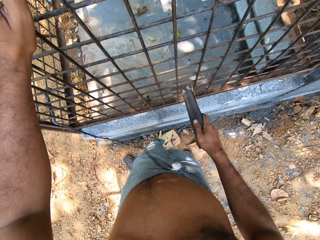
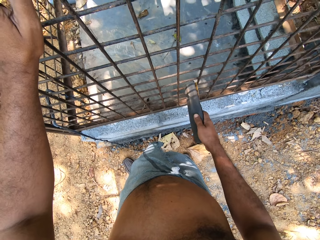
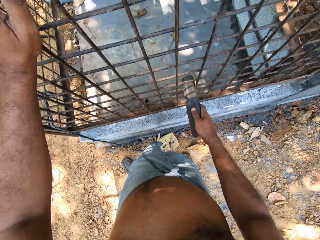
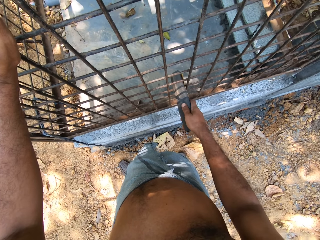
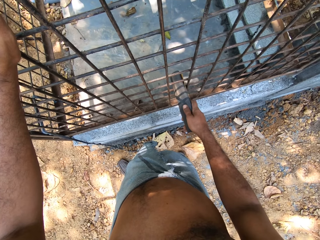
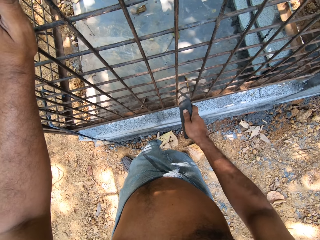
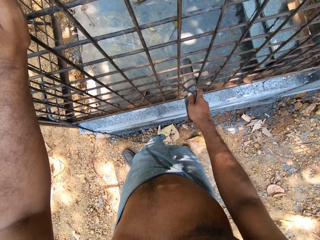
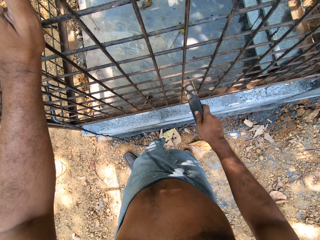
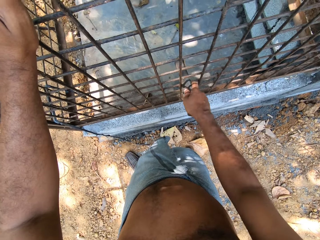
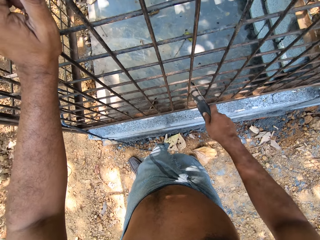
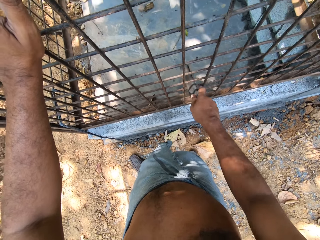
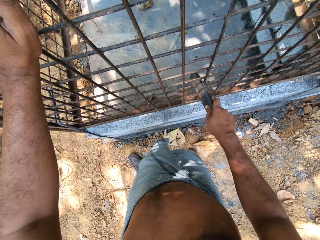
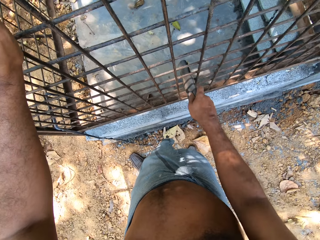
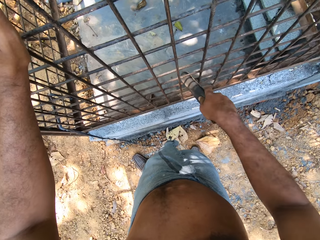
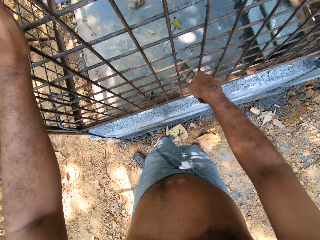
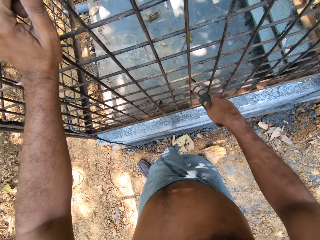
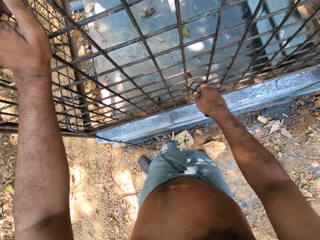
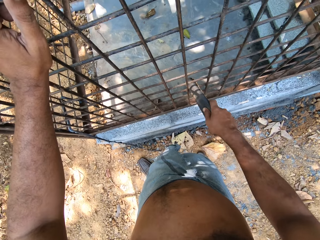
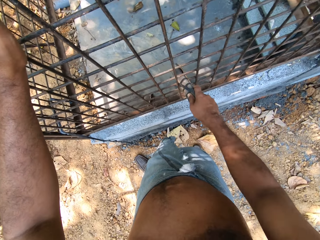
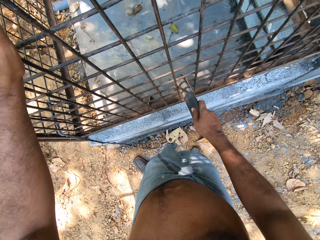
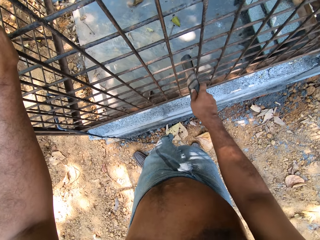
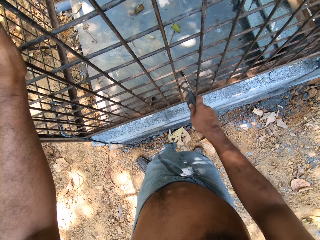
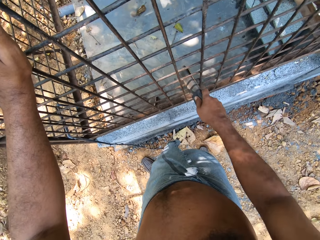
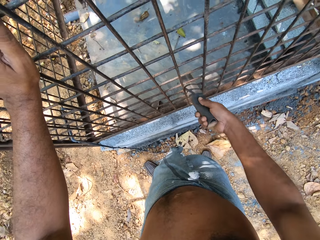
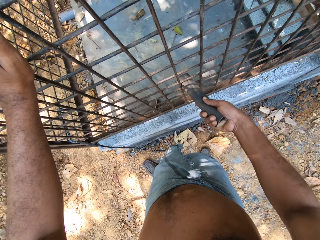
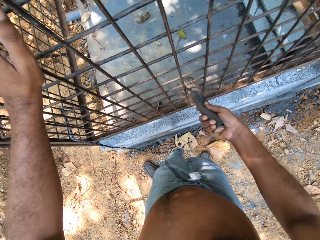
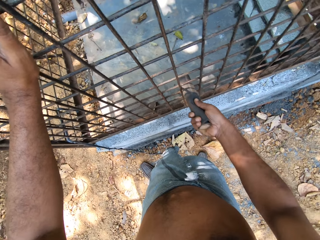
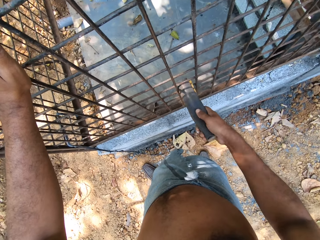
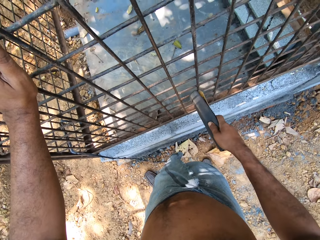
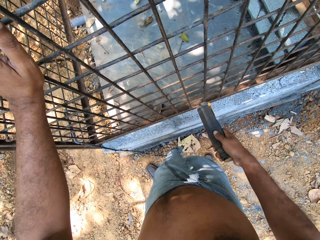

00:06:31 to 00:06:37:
The camera wearer sandpapers the wall of the cage with the sandpaper in his right hand.

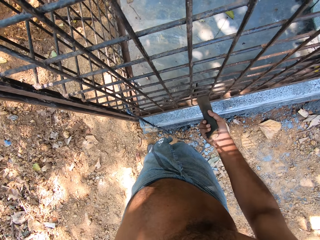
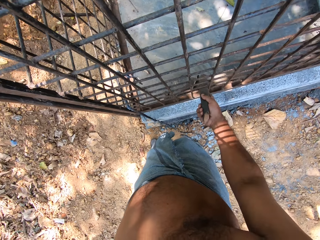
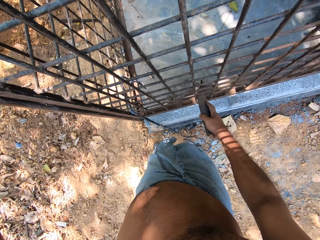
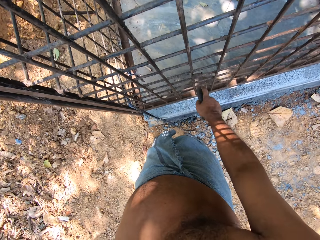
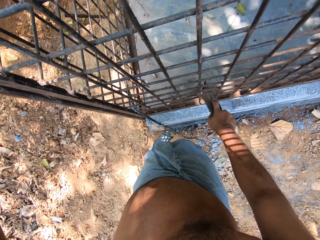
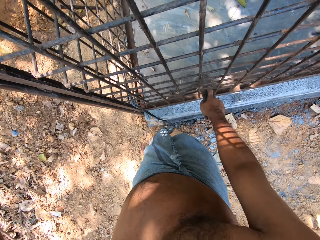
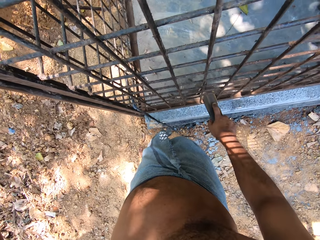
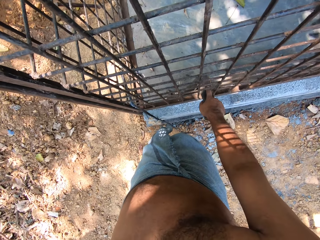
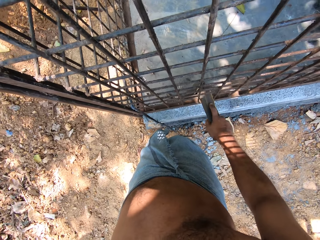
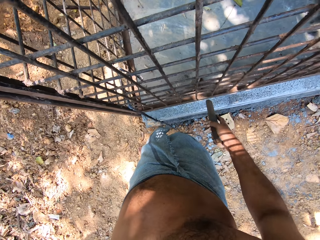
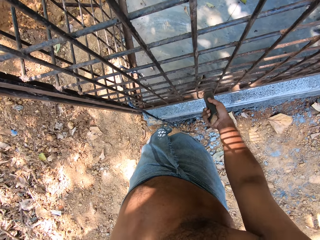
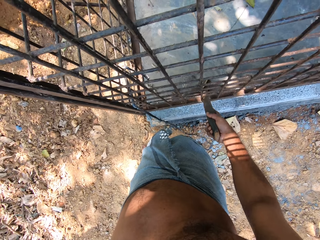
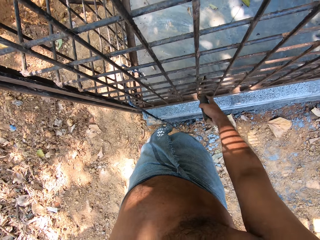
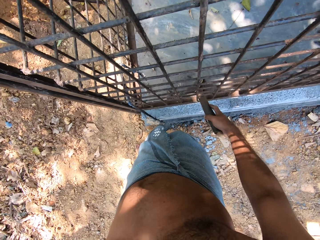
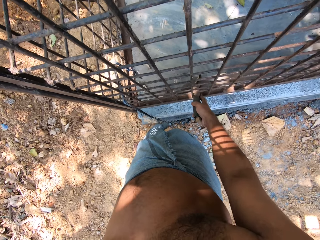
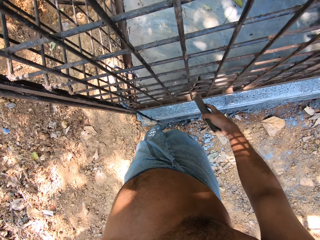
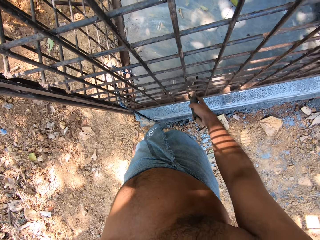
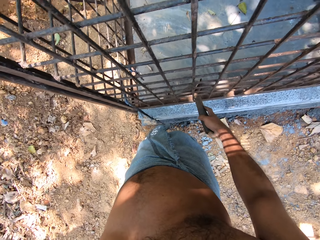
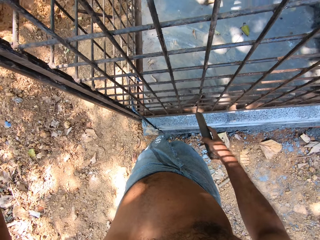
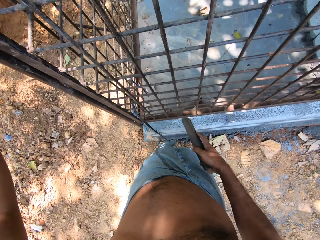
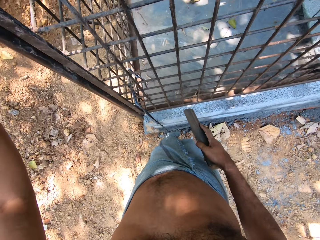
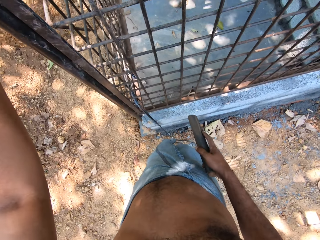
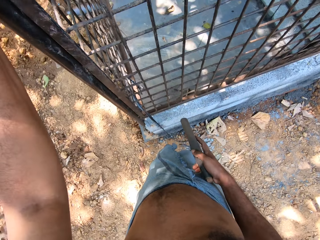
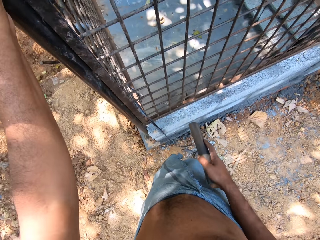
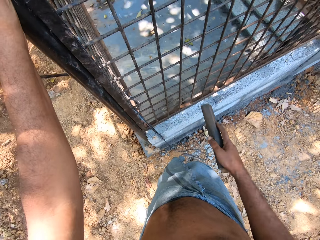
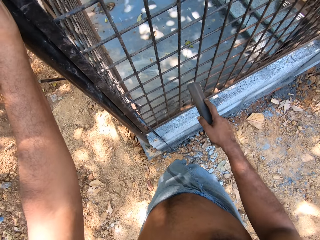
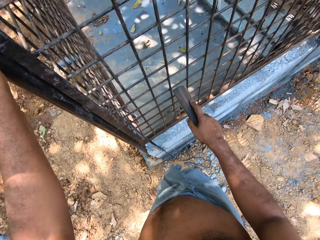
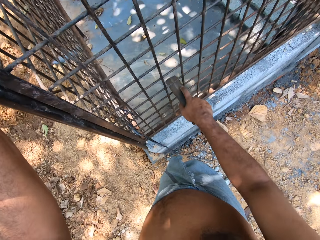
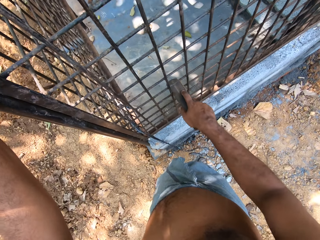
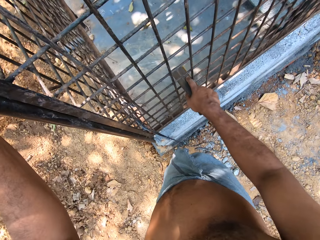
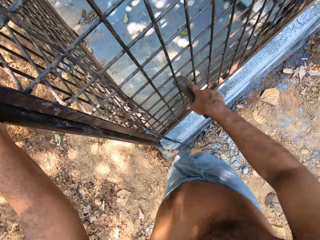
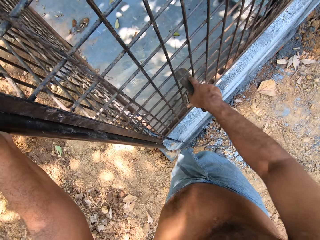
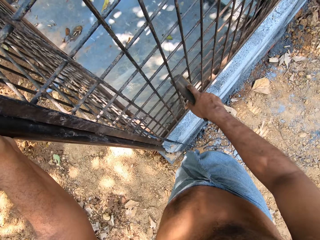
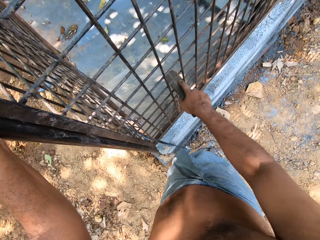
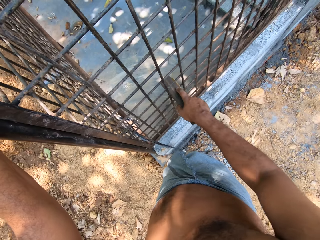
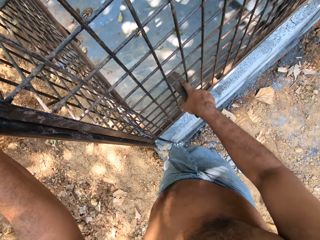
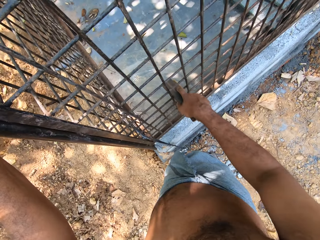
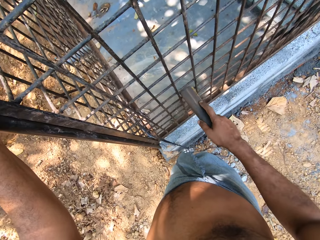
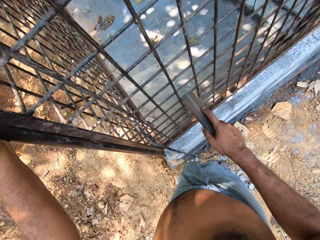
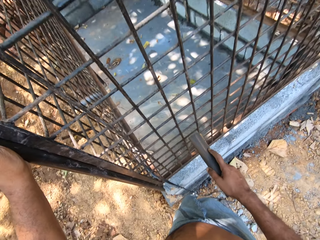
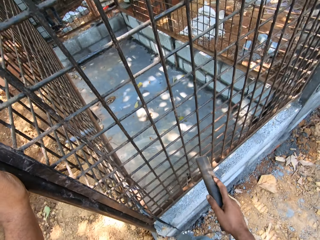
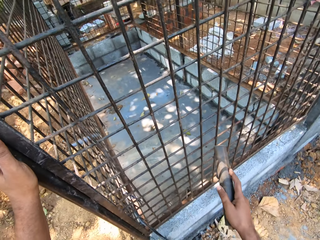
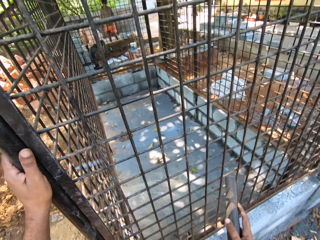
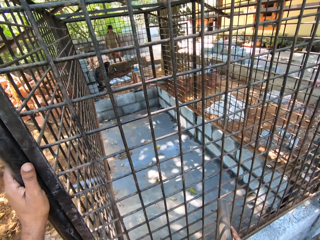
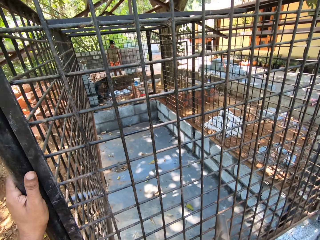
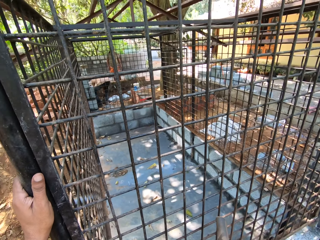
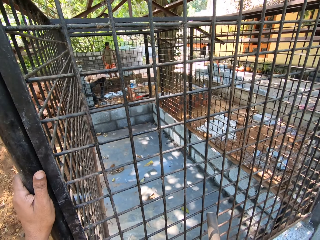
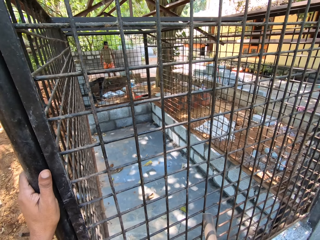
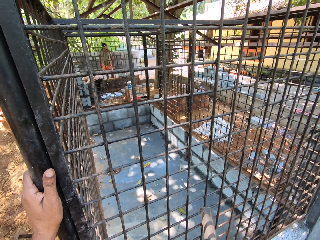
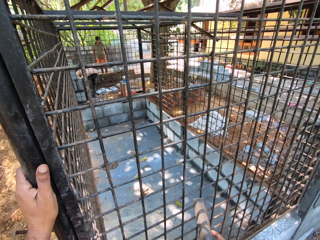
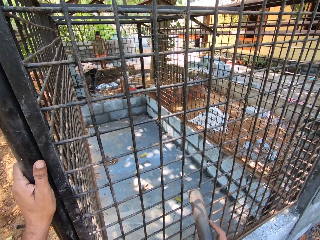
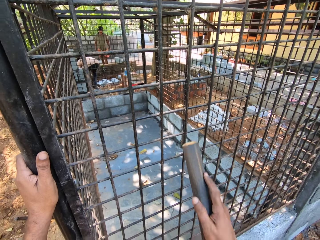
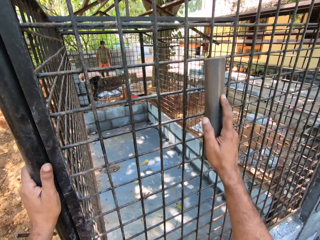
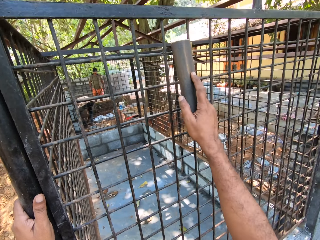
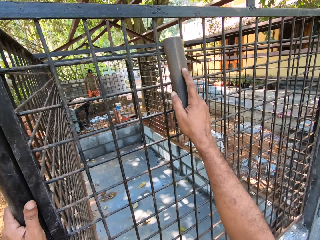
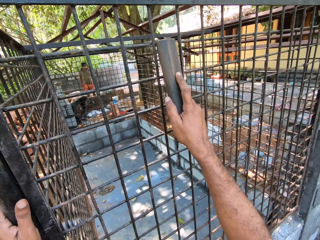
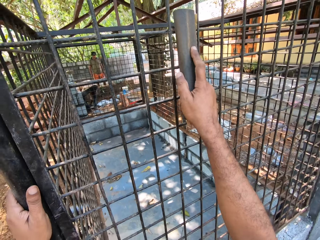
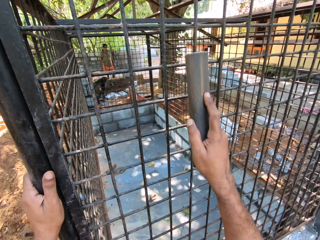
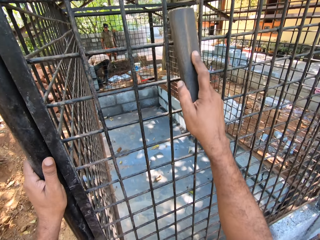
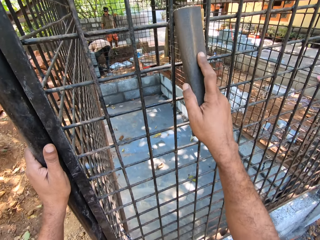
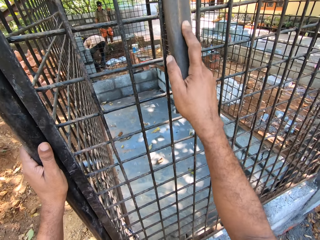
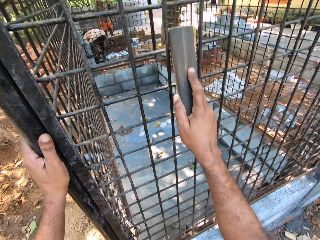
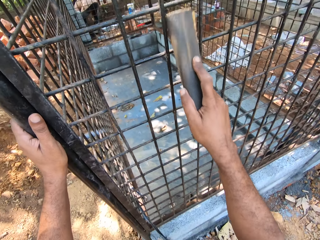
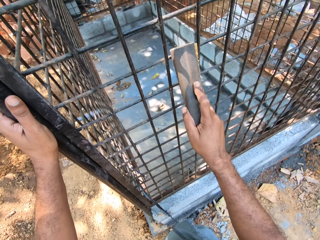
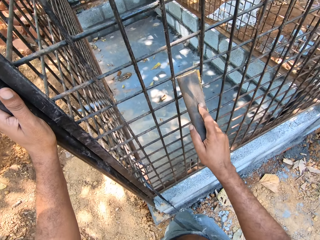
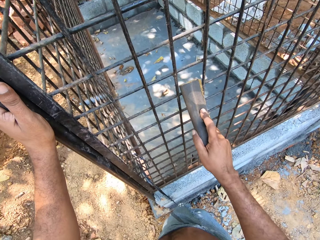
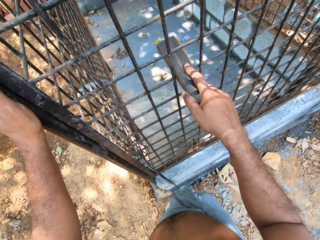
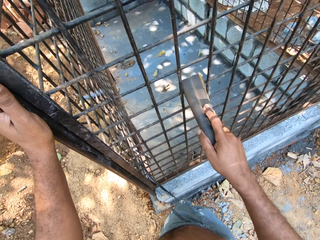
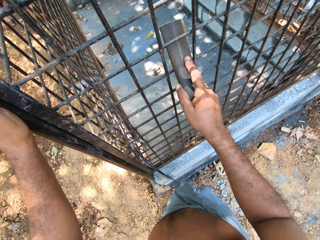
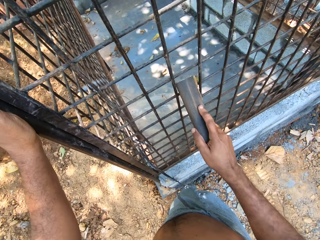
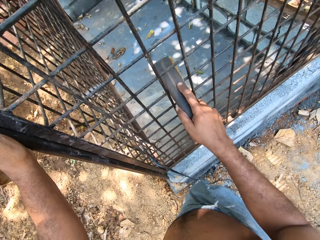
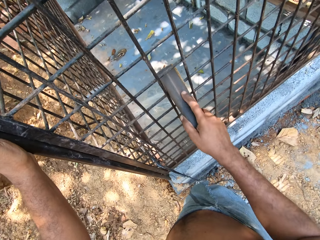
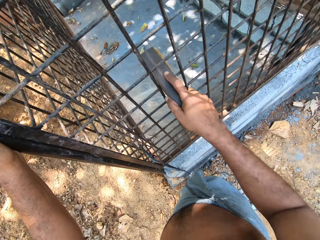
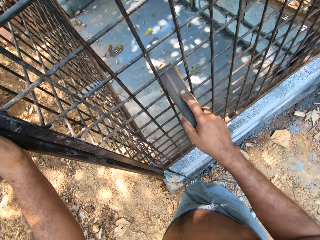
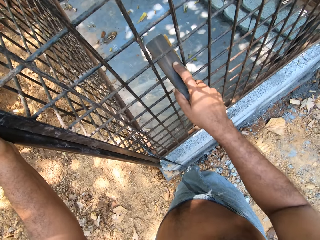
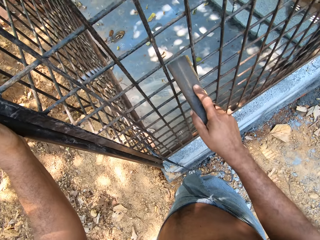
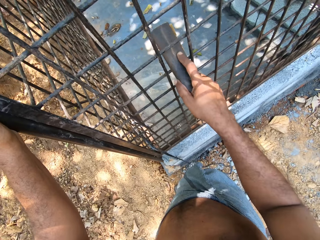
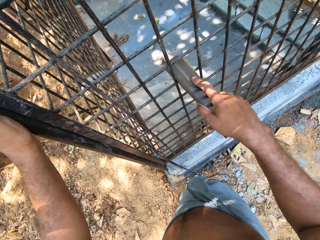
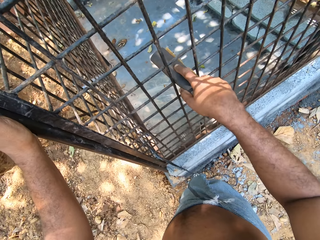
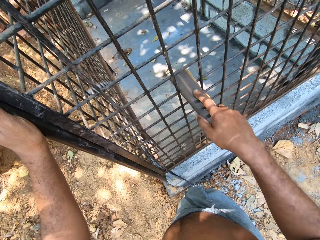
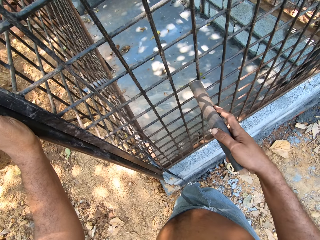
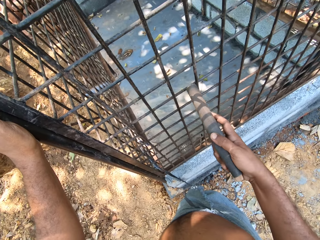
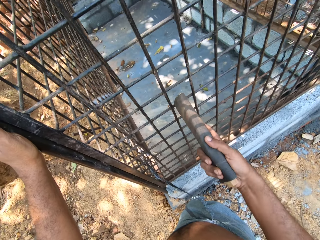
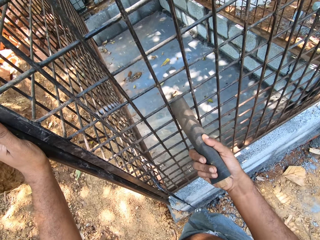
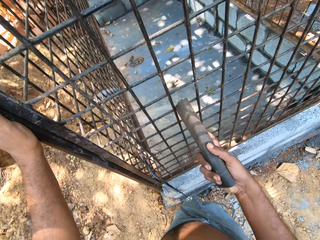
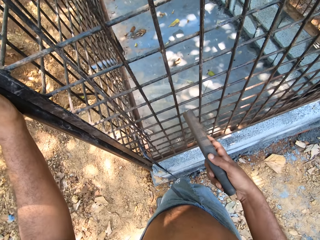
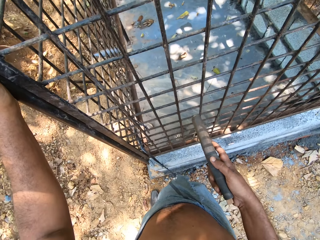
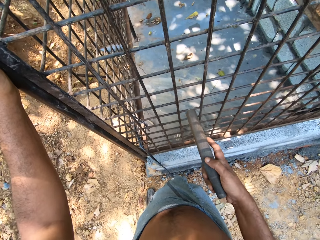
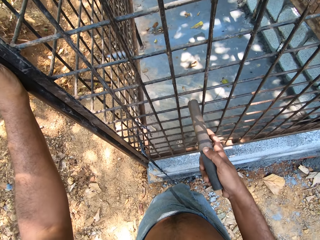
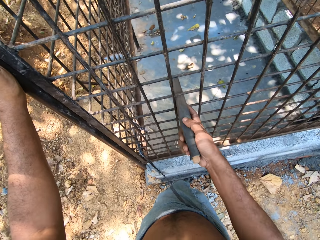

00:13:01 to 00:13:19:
The camera wearer smoothens the wire mesh with the sandpaper in his right hand. He looks around the construction site. He smoothens the wire mesh with the sandpaper in his right hand. He looks around the construction site. He smoothens the wire mesh with the sandpaper in his right hand. He smoothens it again. He looks around the construction site.
